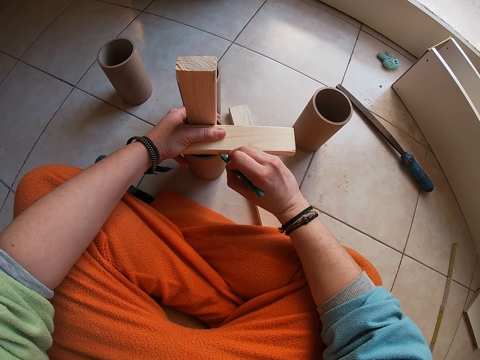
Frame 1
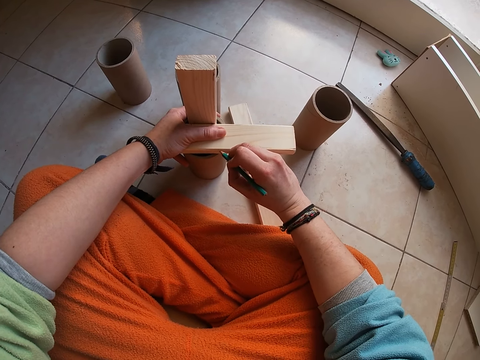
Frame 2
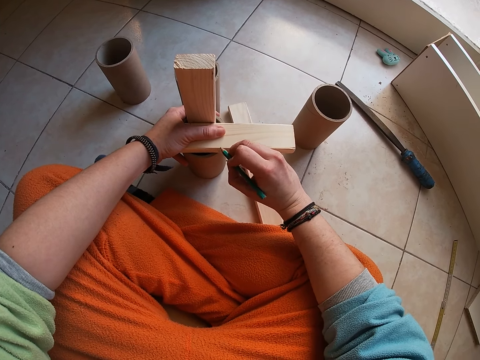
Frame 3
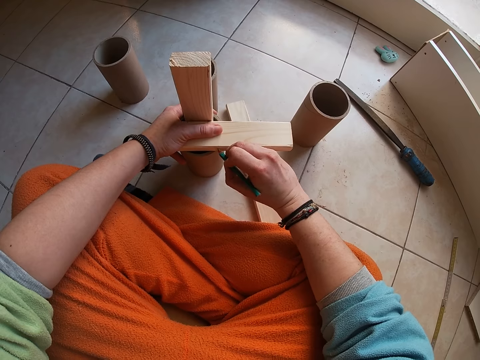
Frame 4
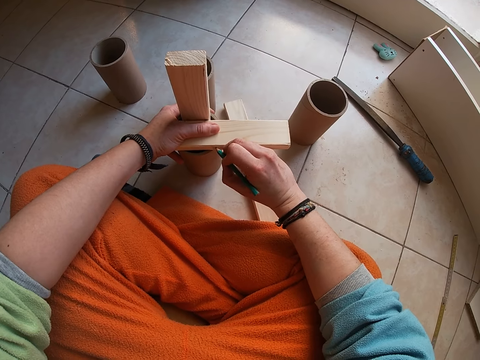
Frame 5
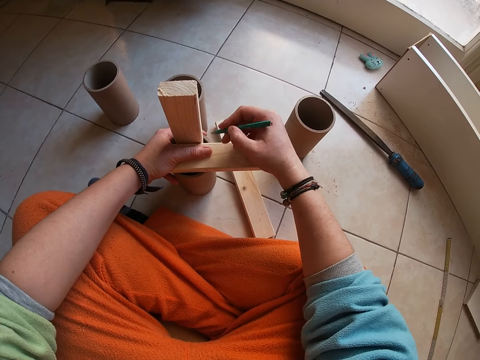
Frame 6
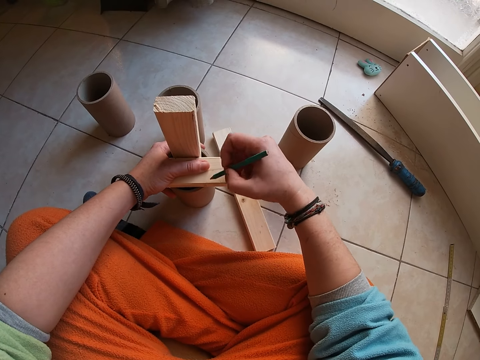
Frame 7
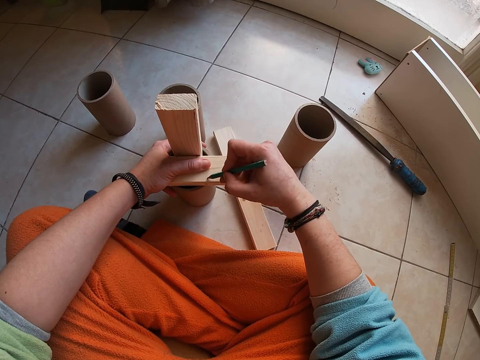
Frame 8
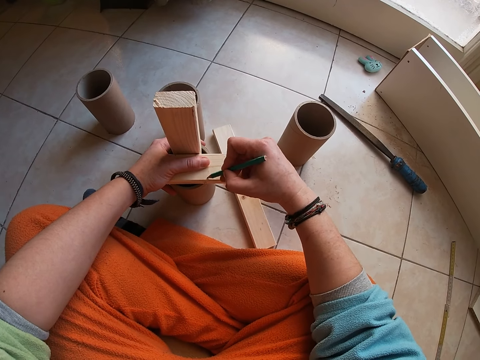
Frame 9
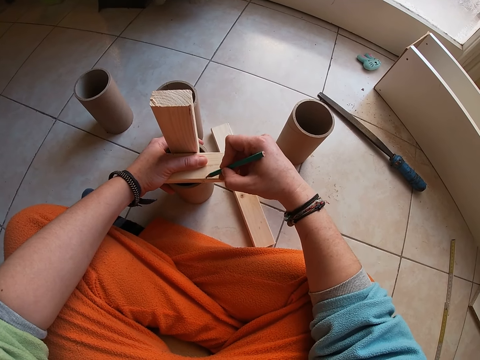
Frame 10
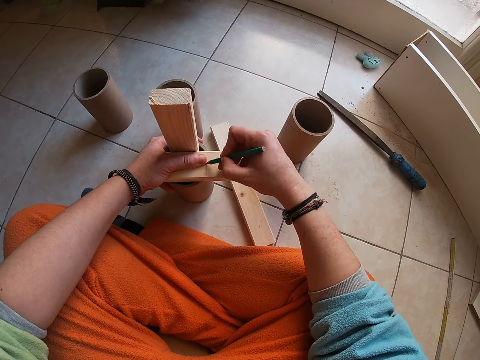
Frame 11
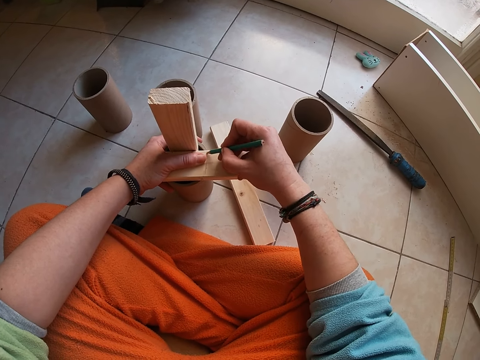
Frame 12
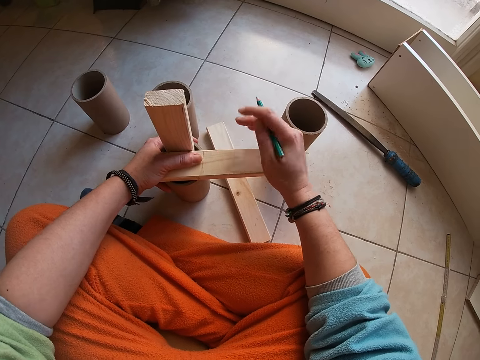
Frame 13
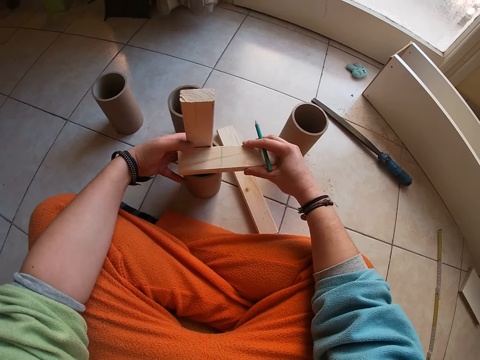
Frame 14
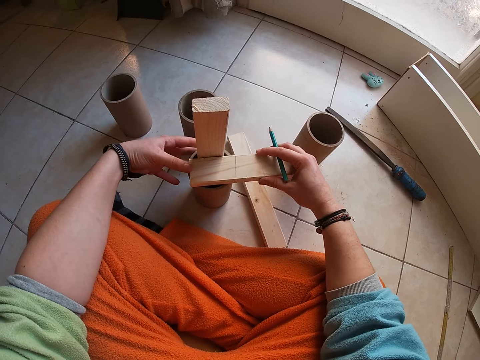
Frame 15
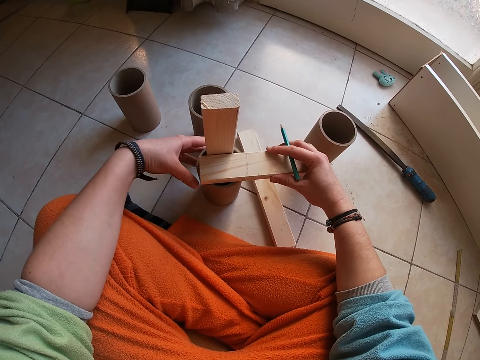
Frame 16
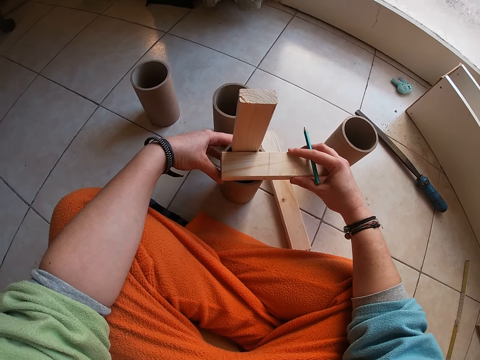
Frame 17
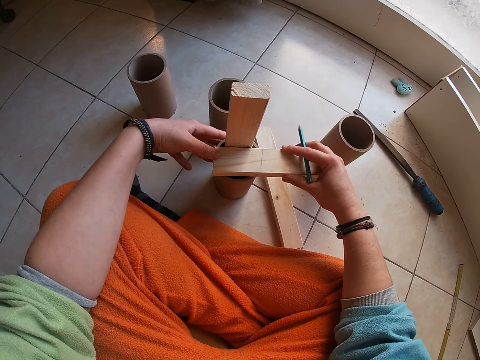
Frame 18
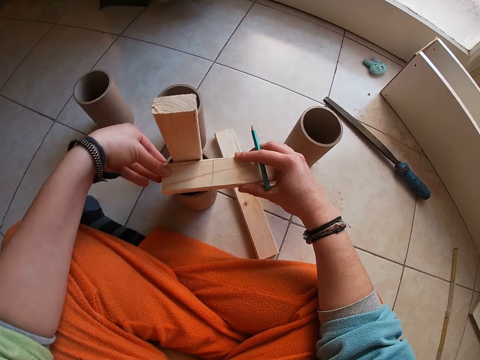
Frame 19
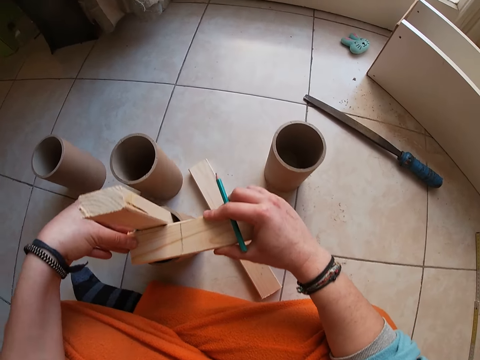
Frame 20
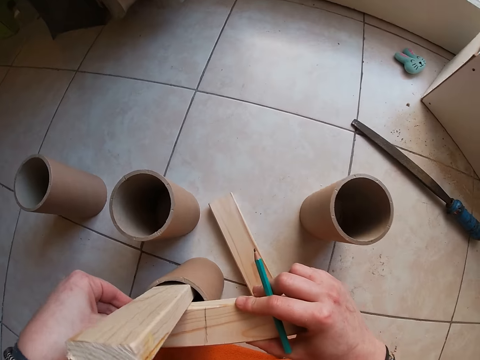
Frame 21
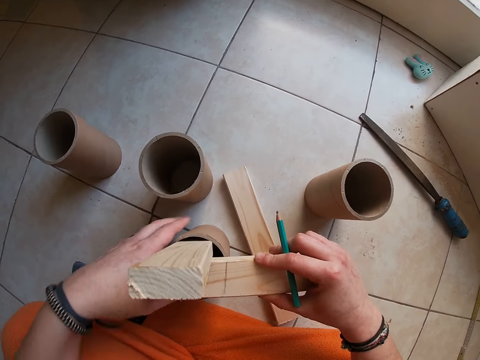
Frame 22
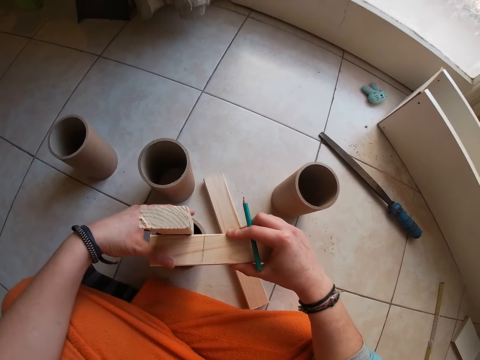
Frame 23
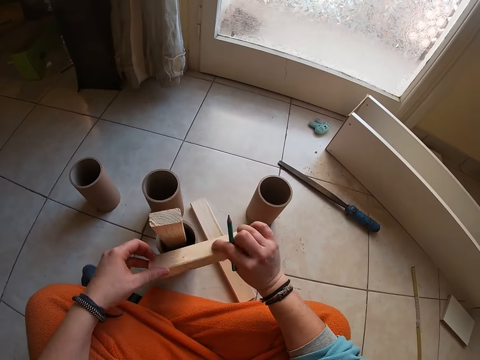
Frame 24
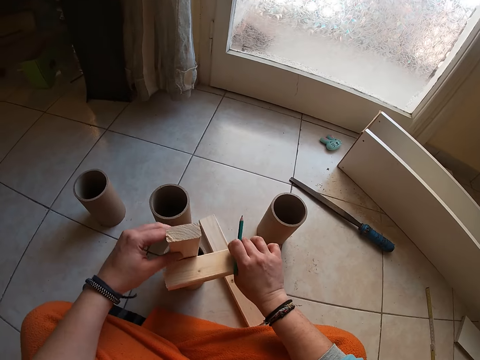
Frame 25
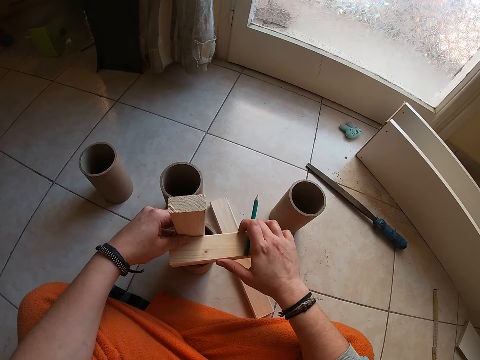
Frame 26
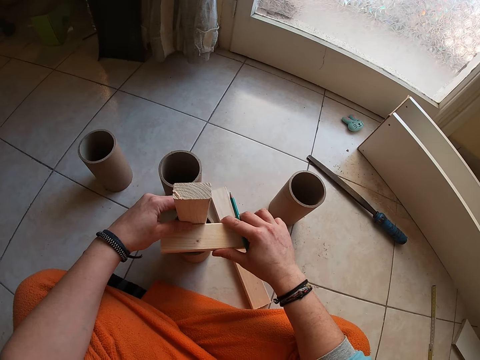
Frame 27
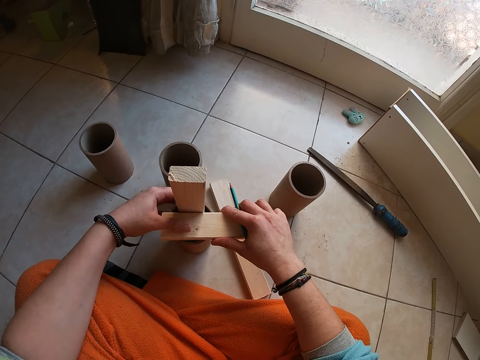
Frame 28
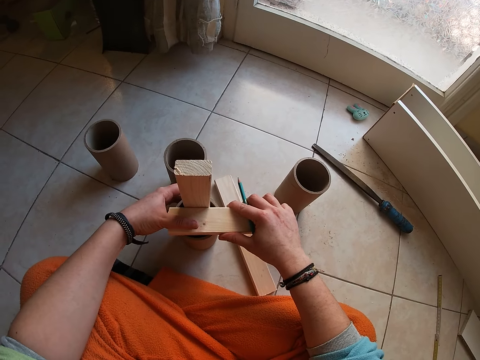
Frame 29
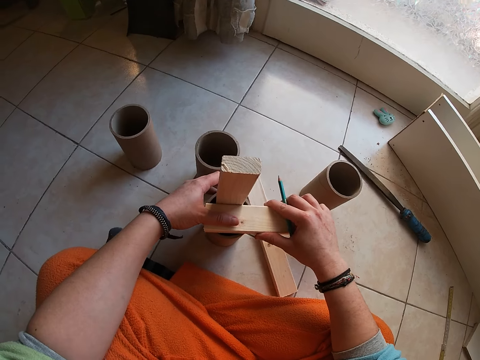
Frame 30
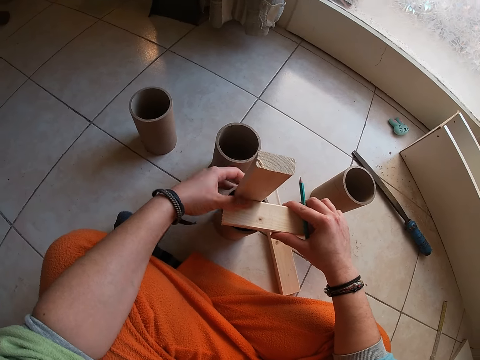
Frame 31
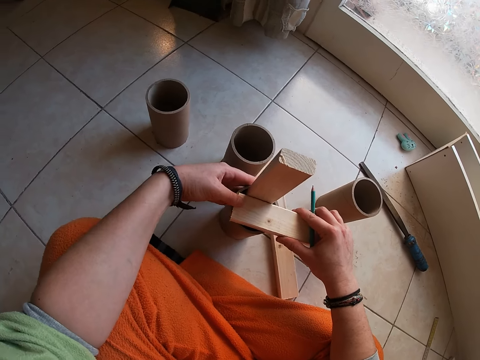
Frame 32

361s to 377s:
The camera wearer marks the wood with a pencil. She holds the wood. She looks around. She turns the wood on the cardboard tube with her right hand. She holds the wood.

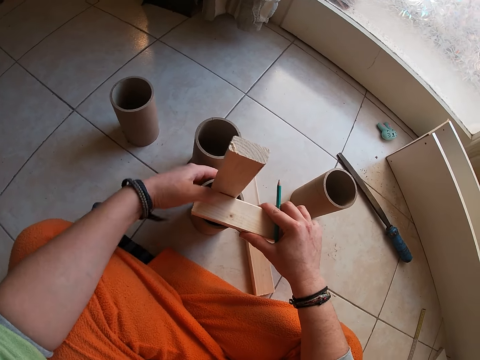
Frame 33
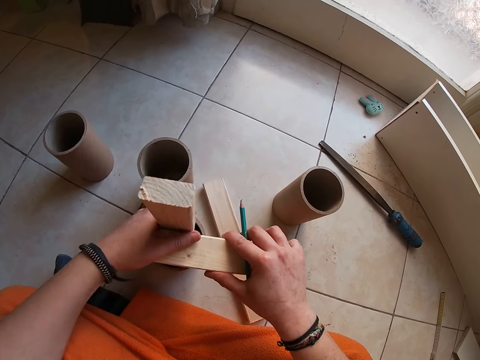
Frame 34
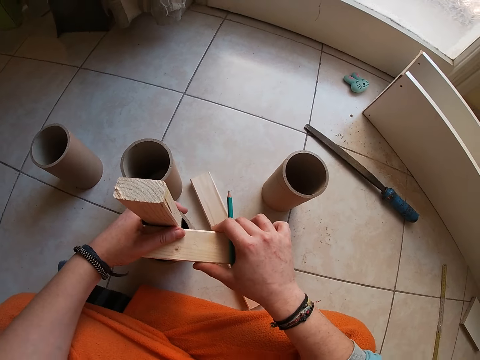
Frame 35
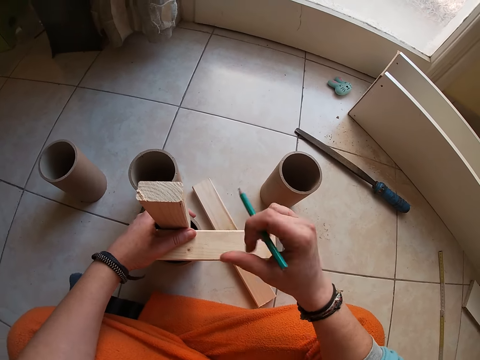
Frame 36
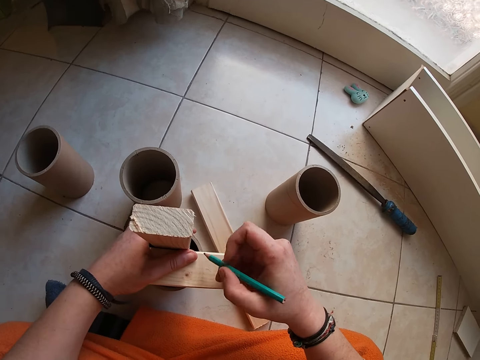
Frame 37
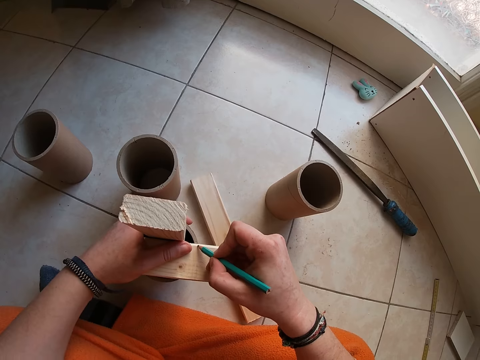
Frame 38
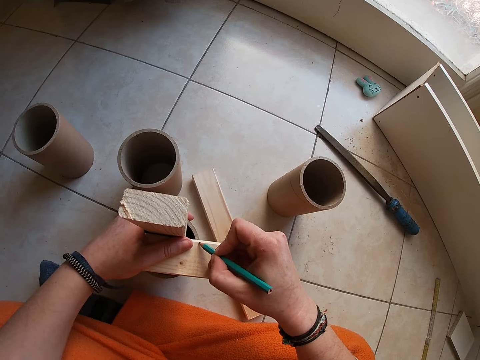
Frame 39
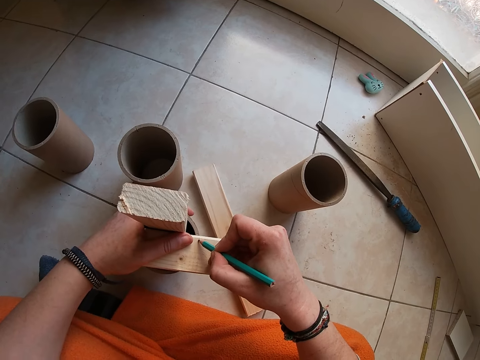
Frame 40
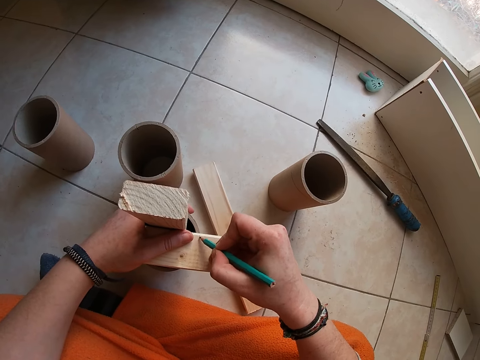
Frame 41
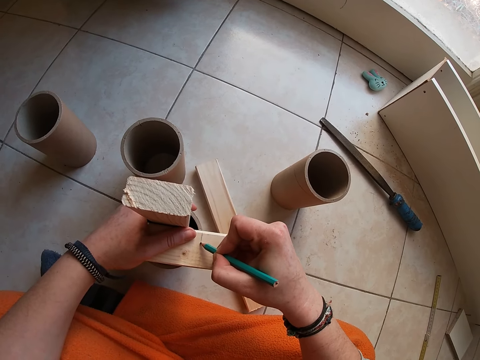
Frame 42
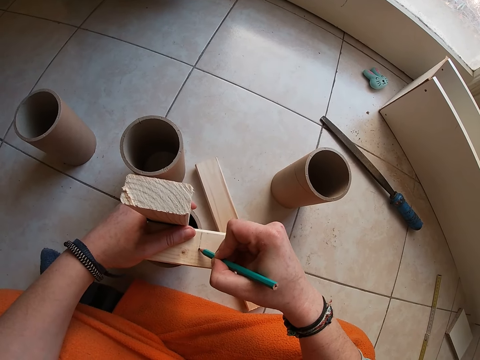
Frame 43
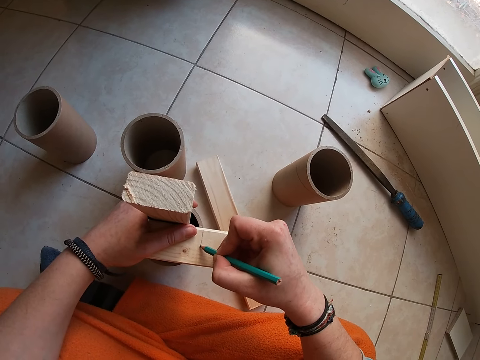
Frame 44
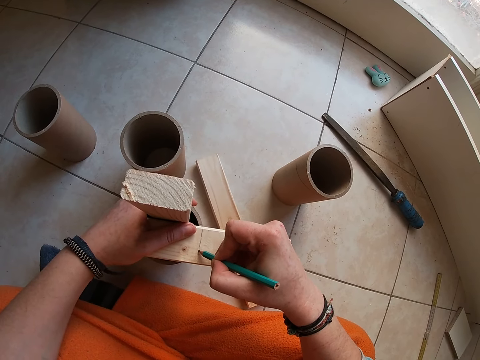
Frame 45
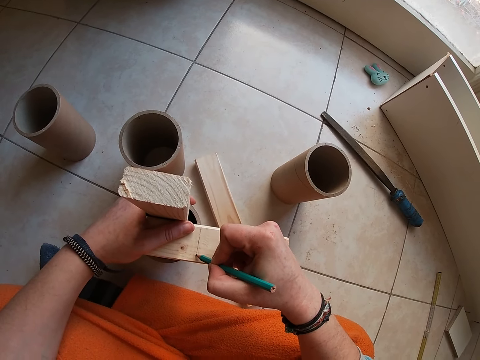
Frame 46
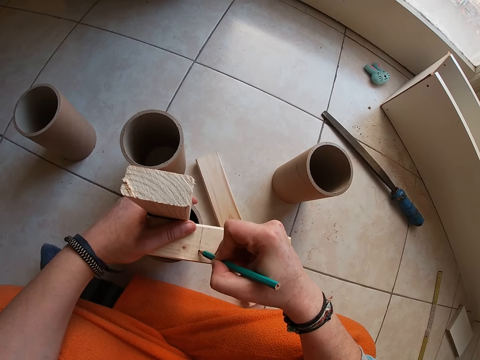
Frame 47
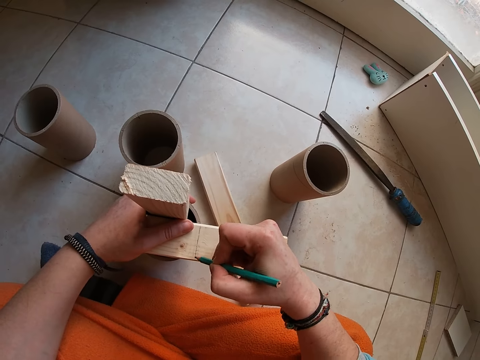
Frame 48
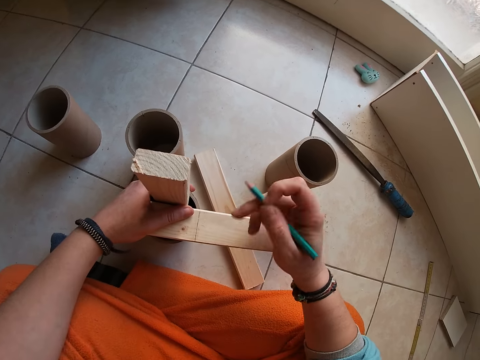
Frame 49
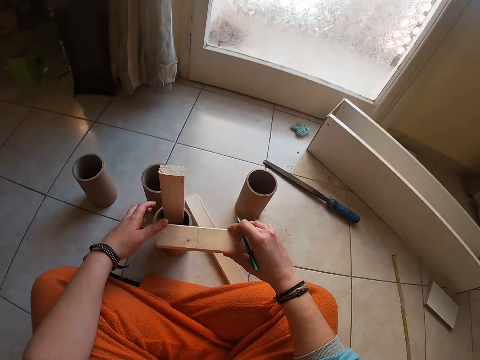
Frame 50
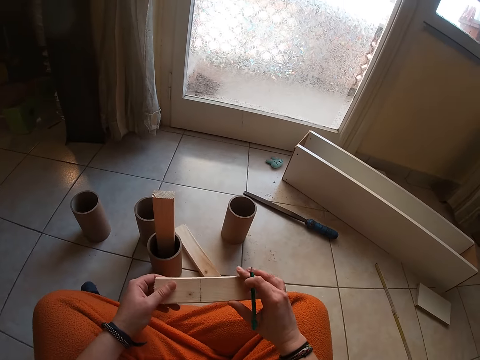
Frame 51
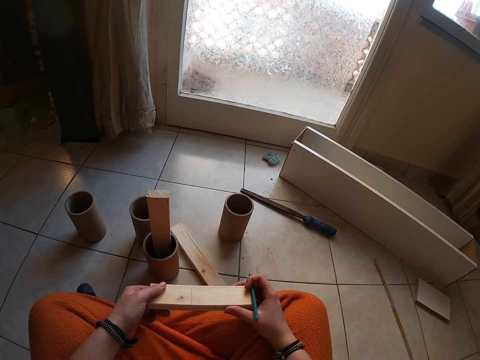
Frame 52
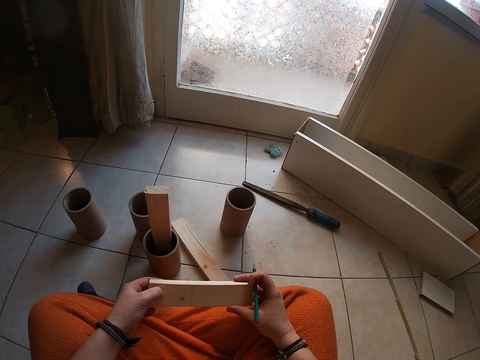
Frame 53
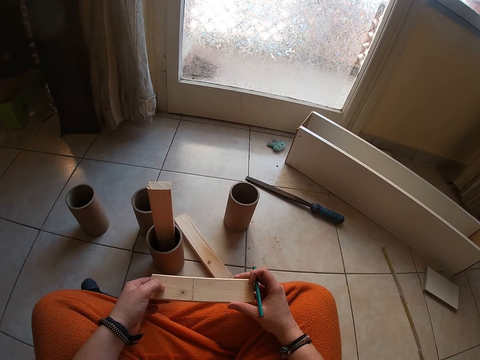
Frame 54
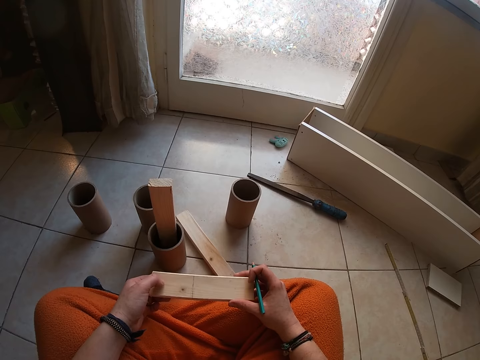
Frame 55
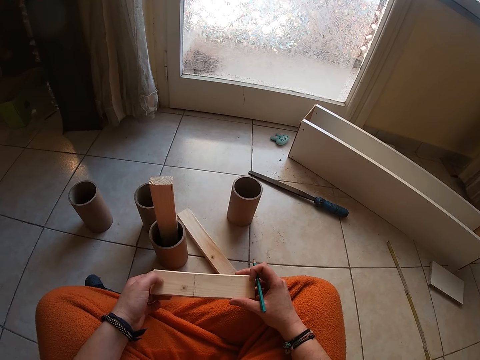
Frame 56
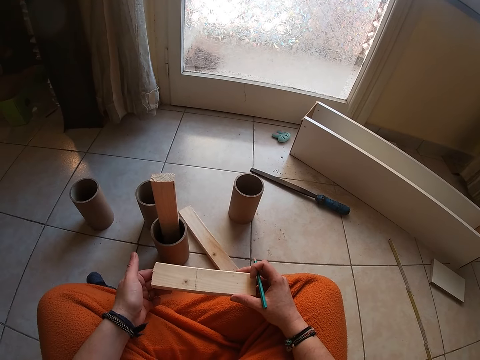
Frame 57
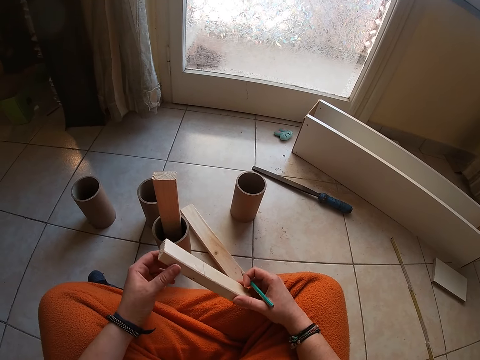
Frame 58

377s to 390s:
The camera wearer holds wood. She writes on the wood with the pencil in her right hand. She picks up the wood on the cardboard tube with her right hand. She holds the wood in both hands. She turns the wood.
